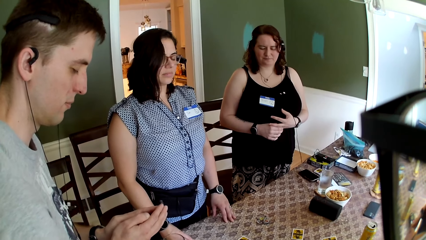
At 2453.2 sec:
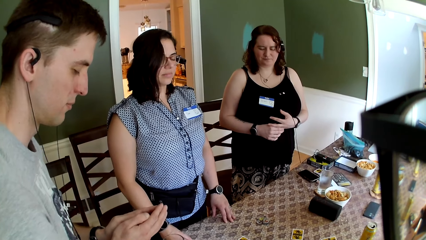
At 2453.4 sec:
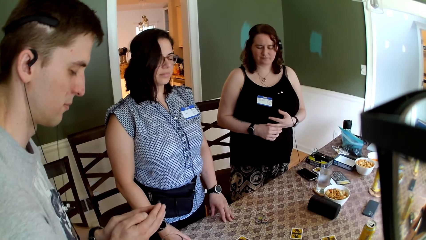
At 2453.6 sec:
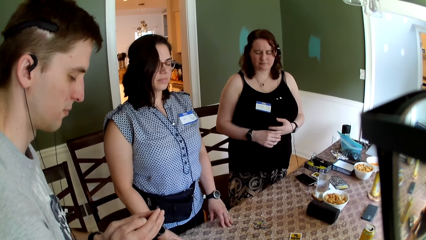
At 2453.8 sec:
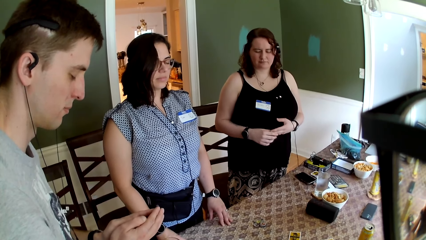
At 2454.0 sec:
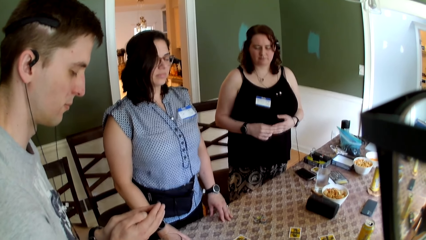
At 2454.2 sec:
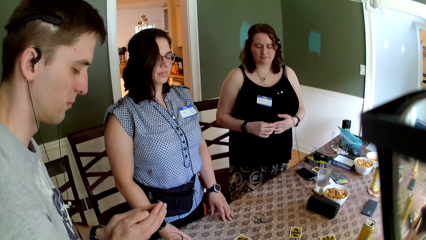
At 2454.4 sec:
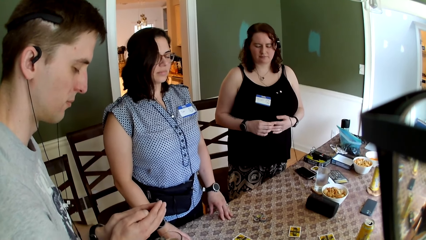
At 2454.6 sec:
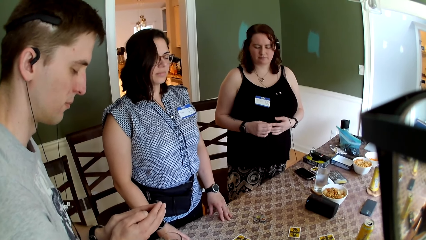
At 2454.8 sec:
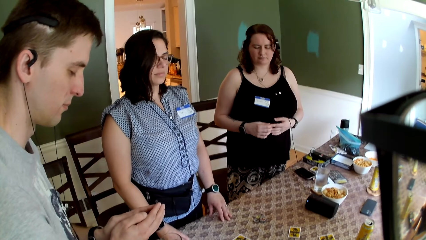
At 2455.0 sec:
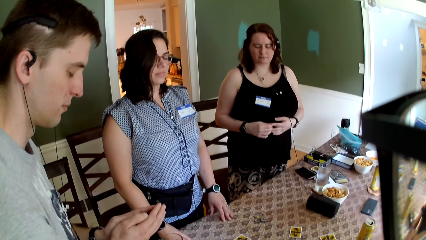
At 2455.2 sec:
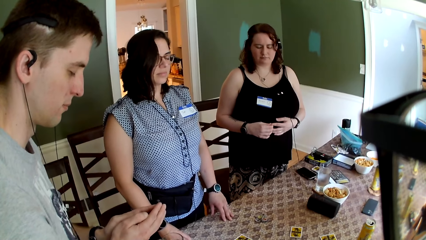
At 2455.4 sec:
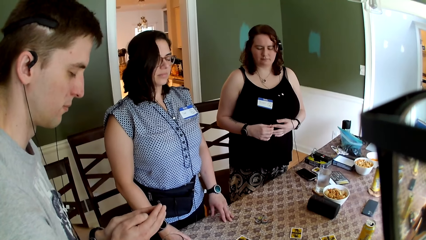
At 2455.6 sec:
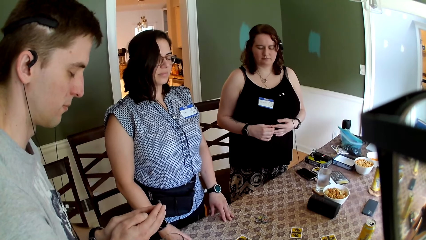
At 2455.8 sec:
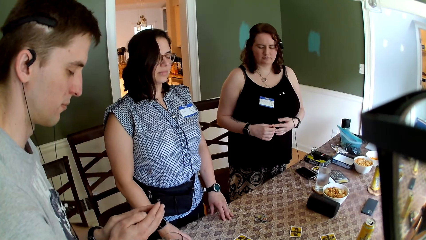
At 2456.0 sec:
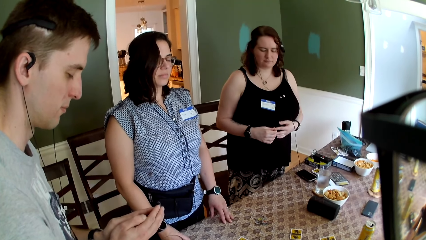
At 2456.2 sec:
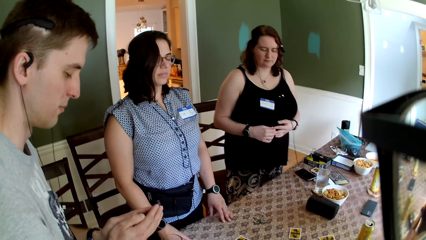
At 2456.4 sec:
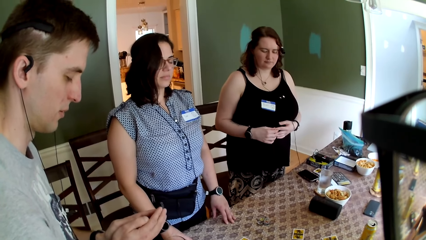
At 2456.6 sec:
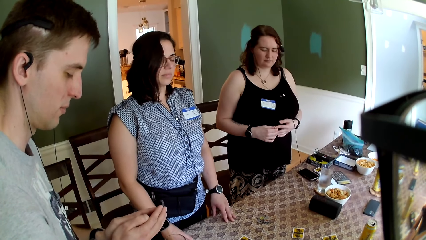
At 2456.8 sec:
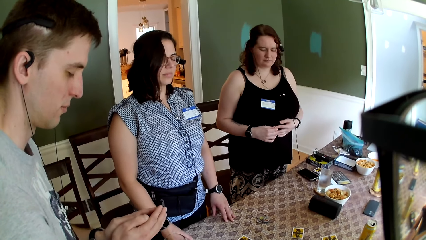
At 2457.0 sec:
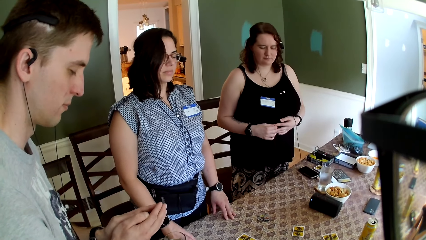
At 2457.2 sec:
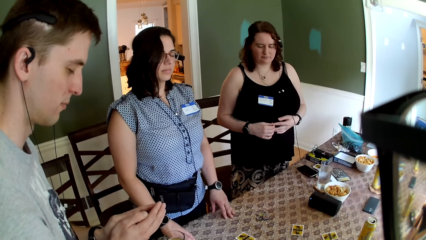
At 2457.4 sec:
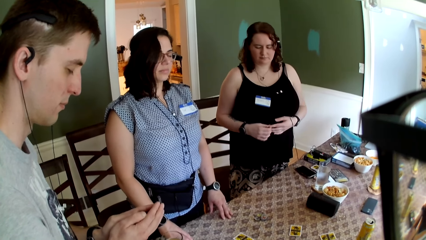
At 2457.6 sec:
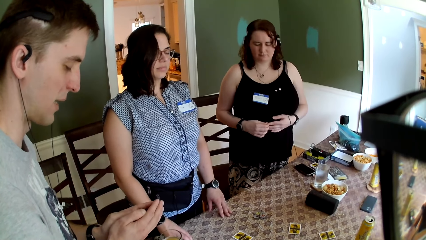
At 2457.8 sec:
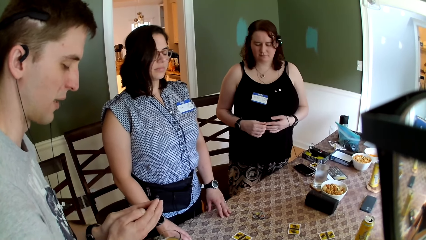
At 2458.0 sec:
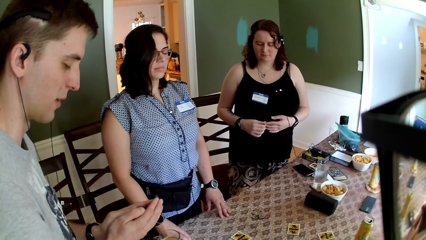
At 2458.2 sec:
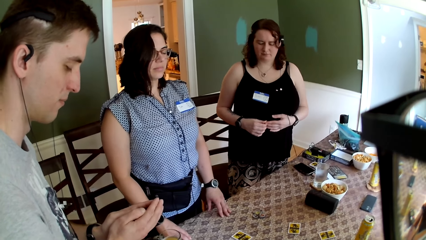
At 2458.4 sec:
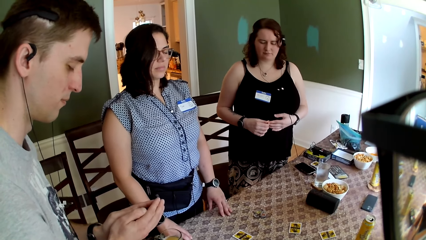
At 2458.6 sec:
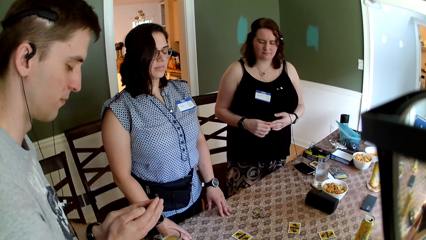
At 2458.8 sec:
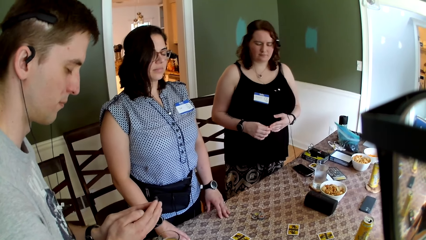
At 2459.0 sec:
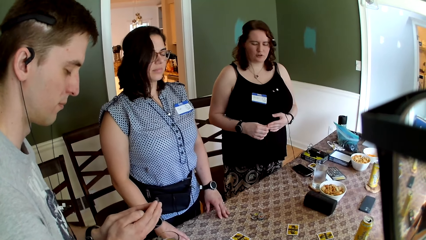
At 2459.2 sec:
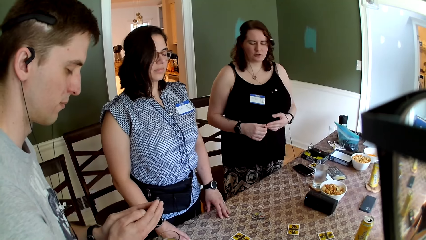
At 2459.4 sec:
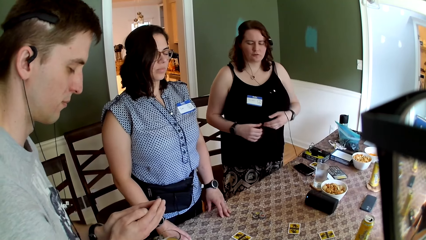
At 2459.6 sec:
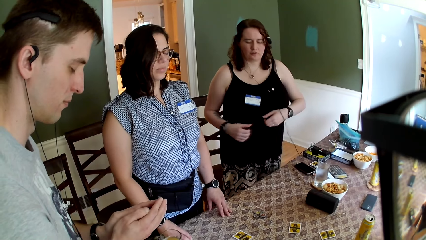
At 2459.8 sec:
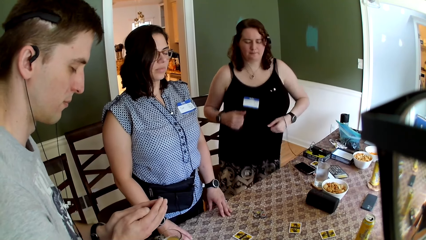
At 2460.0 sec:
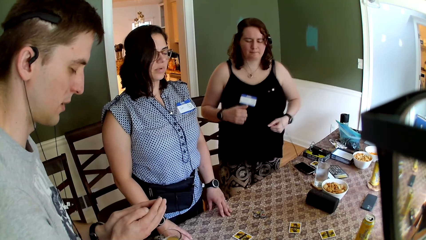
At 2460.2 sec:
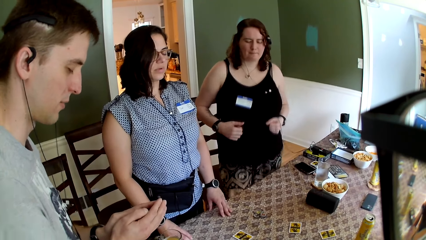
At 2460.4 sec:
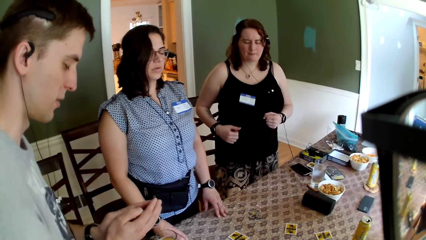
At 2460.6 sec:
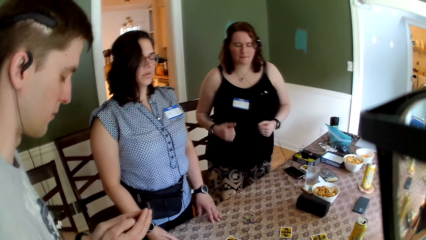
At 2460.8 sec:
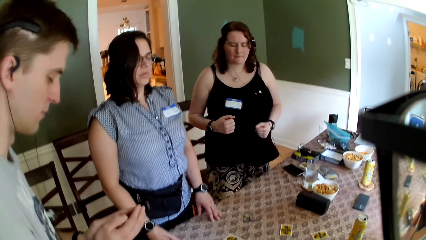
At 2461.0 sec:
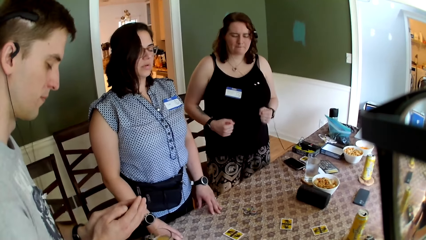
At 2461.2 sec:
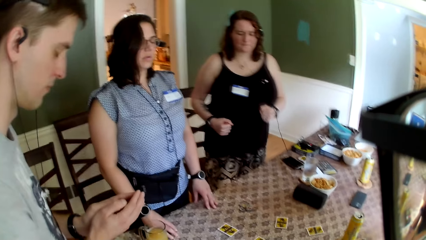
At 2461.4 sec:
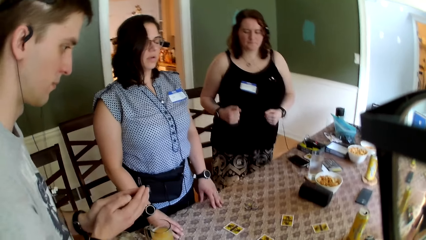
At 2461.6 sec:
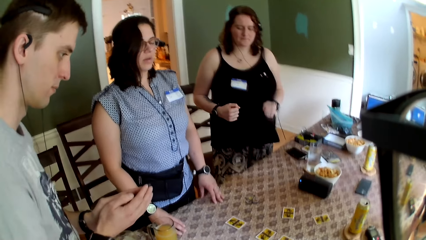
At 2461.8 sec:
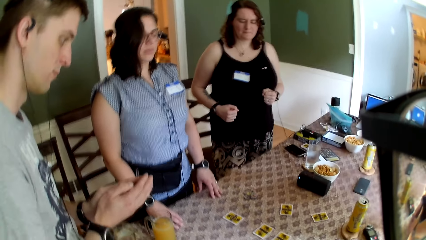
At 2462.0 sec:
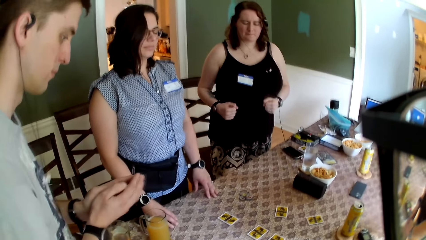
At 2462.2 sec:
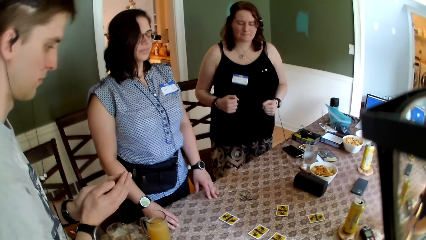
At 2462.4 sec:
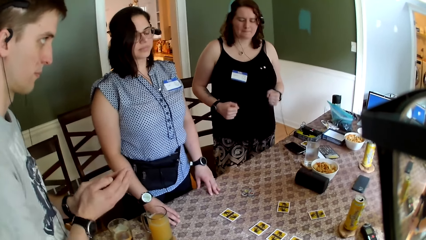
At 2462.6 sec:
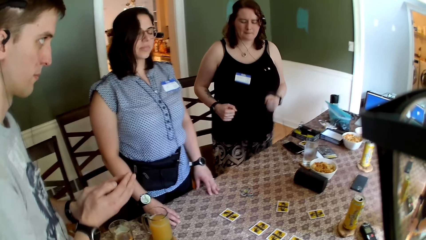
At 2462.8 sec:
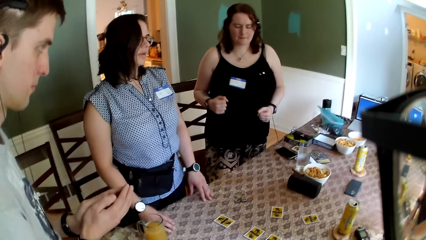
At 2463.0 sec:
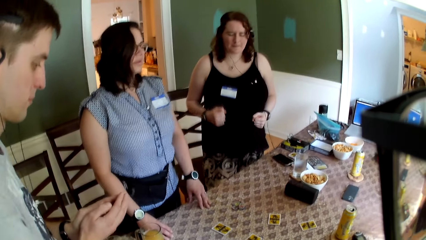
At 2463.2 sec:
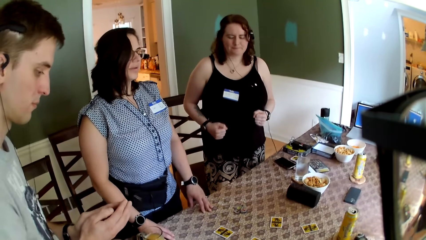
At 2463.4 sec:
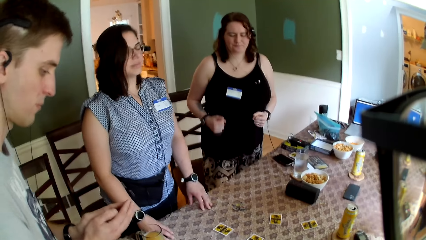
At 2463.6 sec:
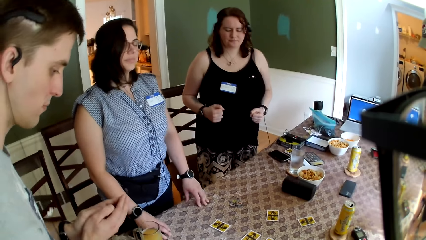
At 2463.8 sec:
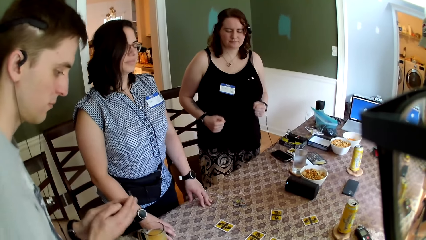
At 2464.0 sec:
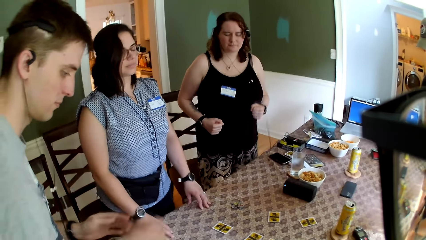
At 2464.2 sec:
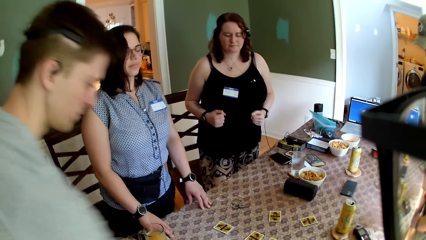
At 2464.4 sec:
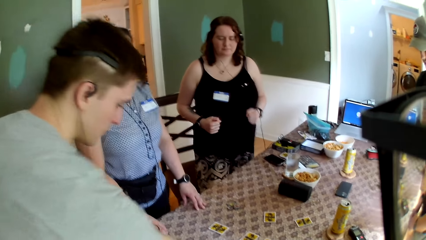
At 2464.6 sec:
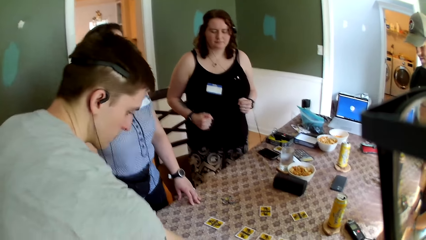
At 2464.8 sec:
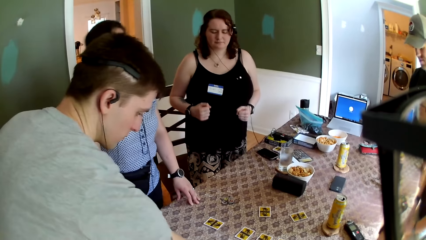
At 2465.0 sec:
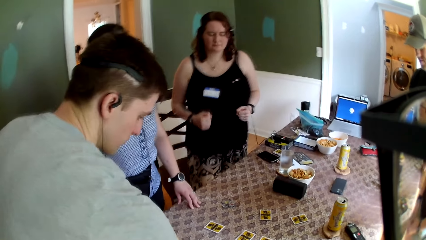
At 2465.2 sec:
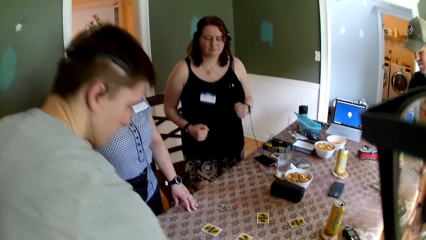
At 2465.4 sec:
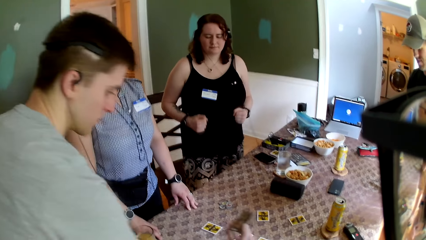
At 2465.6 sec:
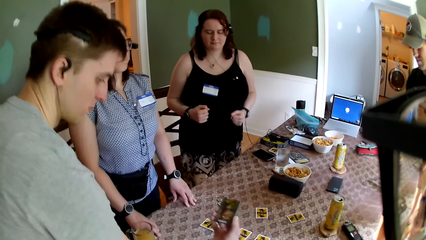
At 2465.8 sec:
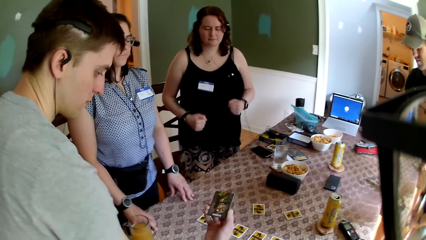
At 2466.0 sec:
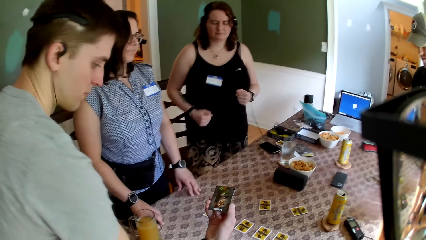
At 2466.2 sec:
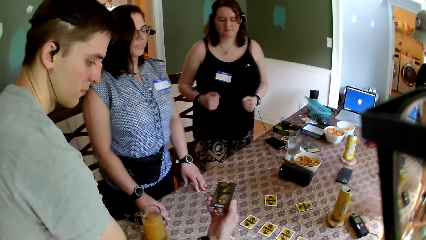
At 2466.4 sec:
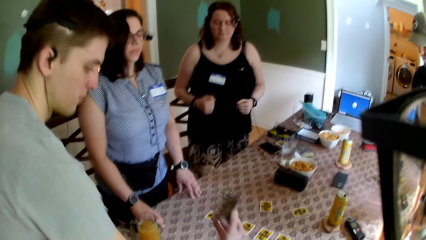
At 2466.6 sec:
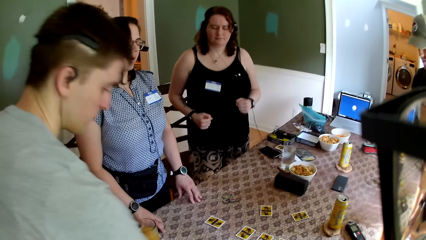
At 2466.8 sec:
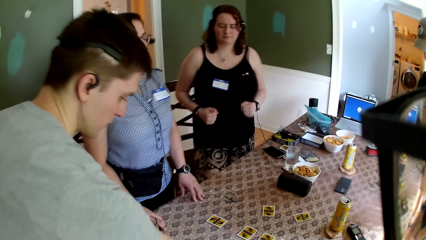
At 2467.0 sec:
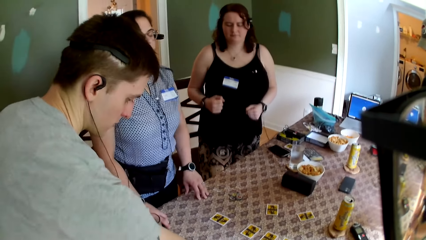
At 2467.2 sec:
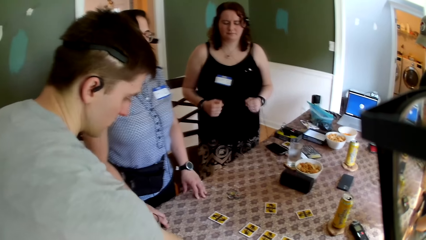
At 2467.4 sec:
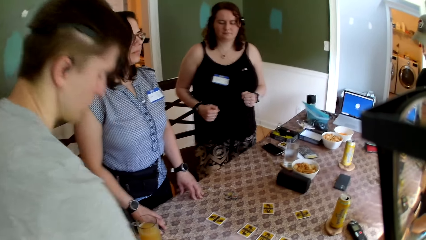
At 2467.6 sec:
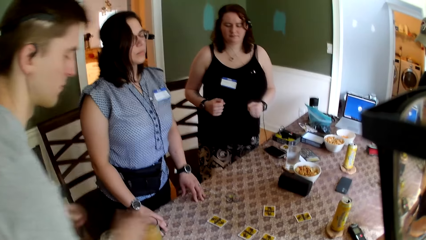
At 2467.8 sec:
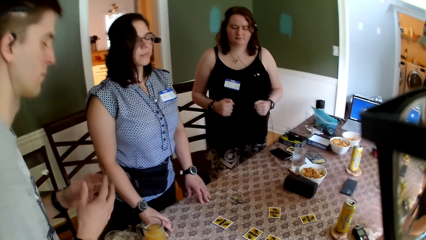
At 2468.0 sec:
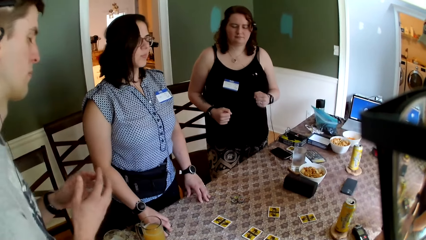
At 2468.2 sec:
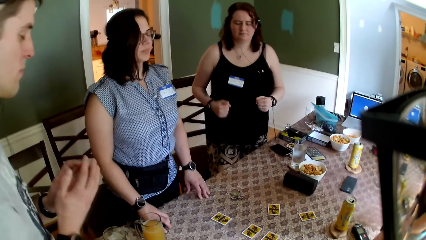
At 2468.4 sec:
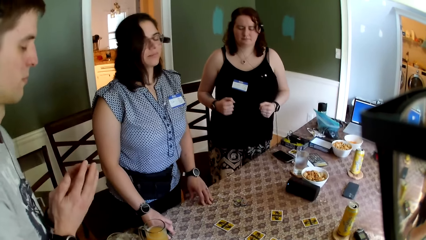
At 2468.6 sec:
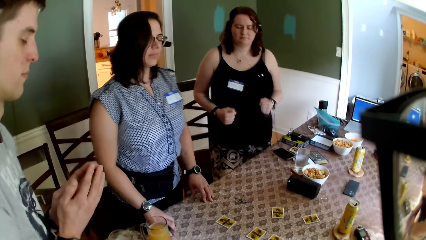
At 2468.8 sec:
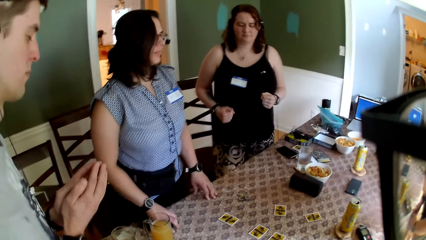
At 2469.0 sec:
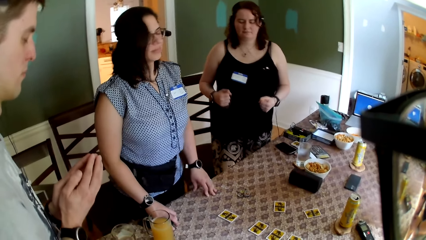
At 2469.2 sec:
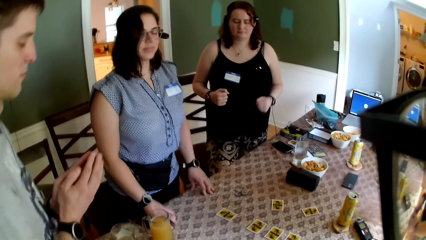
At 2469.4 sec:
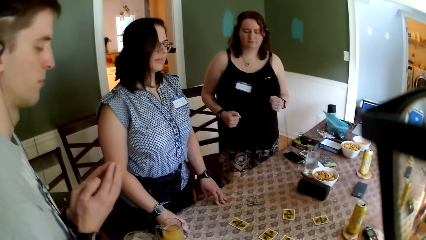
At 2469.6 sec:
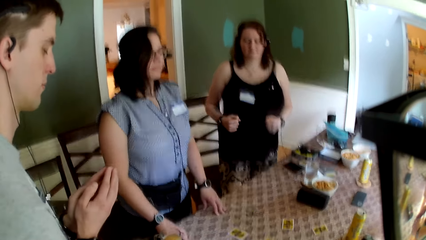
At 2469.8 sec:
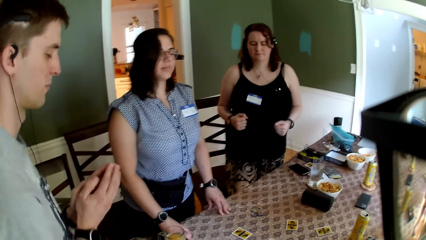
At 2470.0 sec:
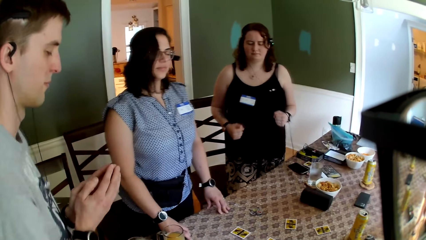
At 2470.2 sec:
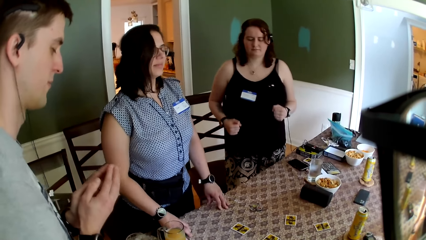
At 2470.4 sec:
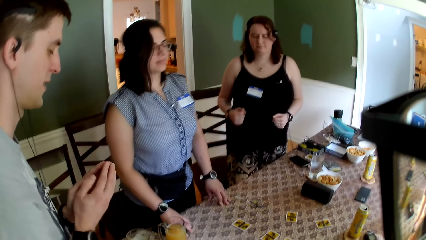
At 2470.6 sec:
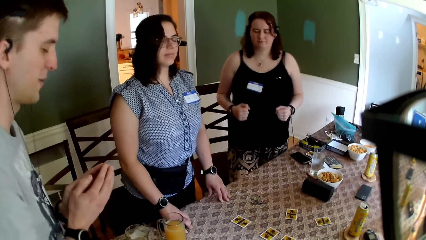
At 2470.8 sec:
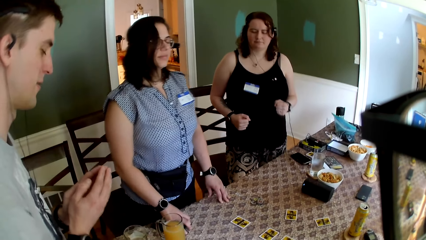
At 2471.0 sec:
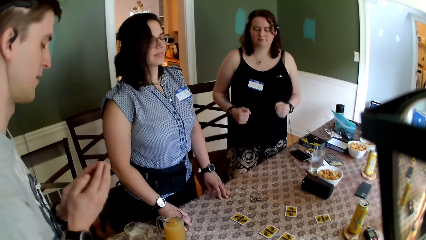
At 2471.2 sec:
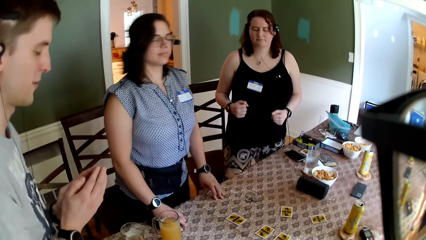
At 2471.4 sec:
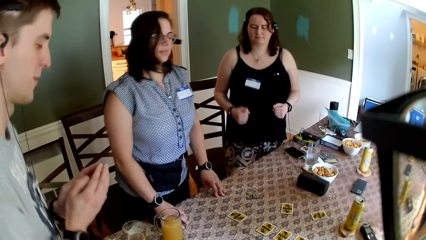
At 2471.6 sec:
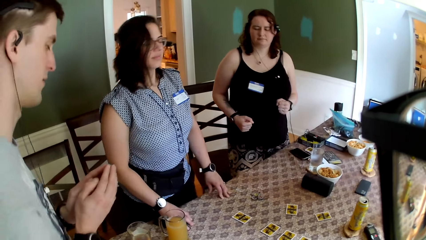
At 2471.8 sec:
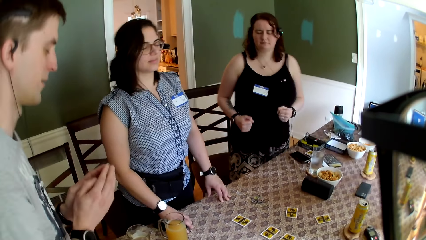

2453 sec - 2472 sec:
A woman moves her body. A man moves his body. Another woman moves her body. The man touches a card on the table with his right hand. He picks up the card on the table with his right hand. He holds the card with his right hand. He drops the card on the table with his right hand. Three women stand on the floor. The man touches both hands together.
